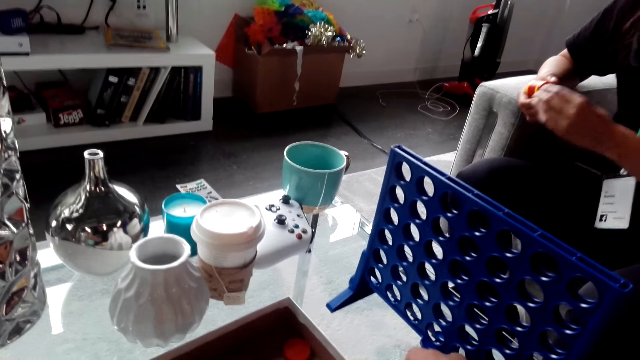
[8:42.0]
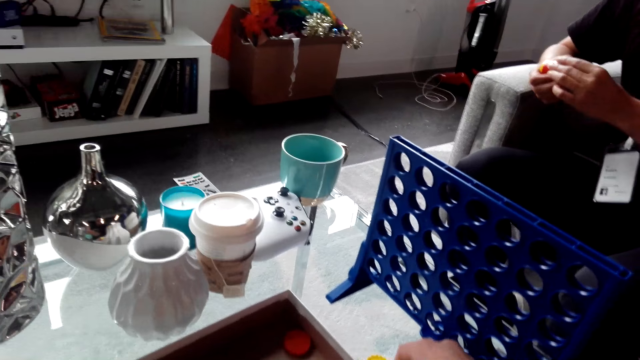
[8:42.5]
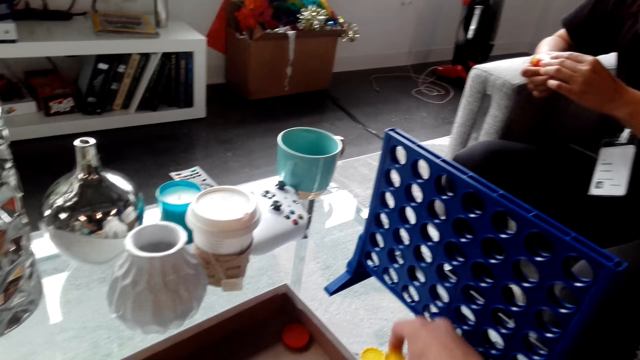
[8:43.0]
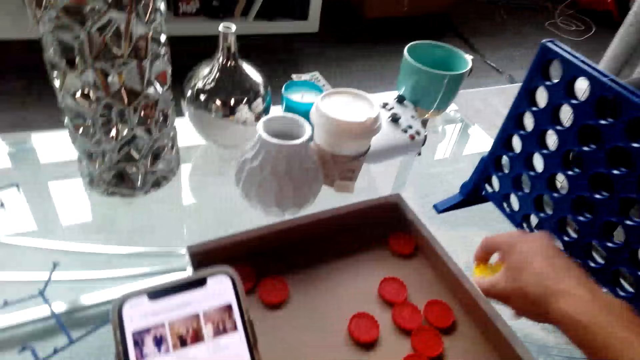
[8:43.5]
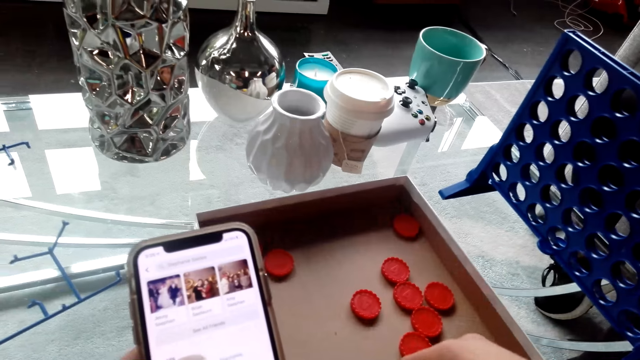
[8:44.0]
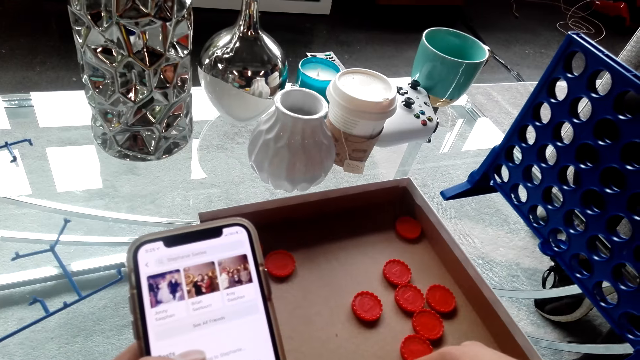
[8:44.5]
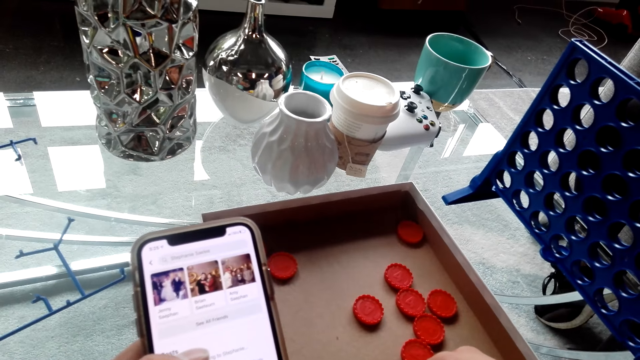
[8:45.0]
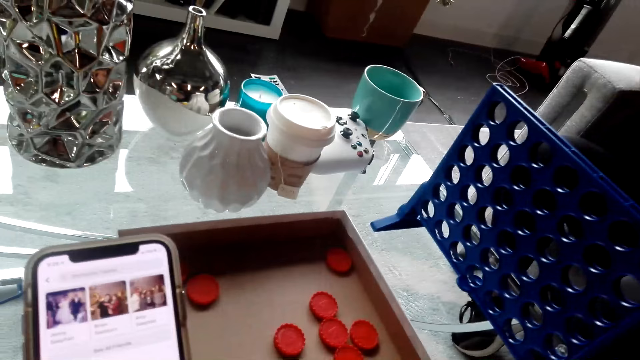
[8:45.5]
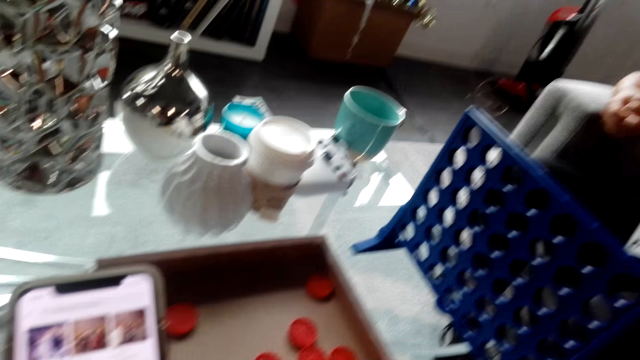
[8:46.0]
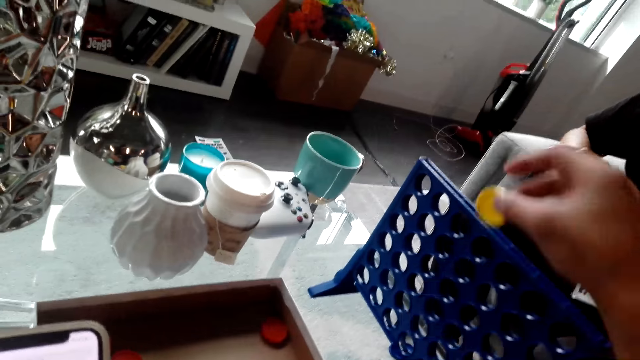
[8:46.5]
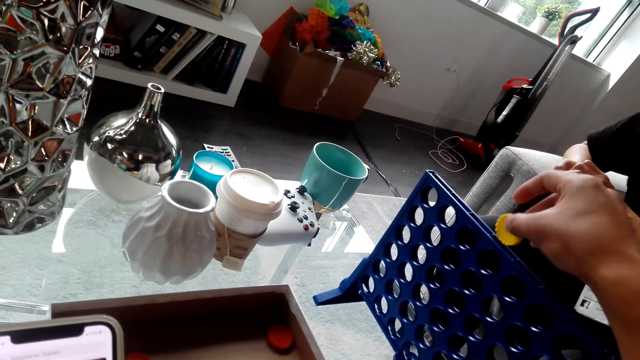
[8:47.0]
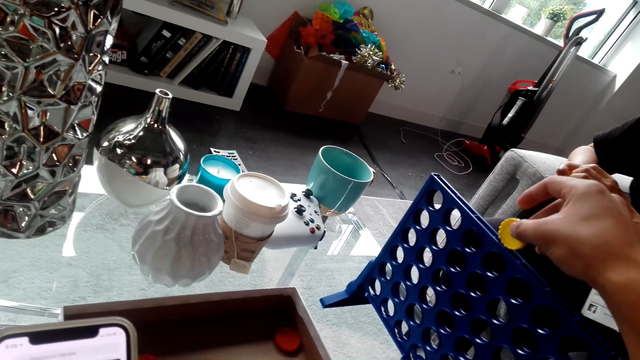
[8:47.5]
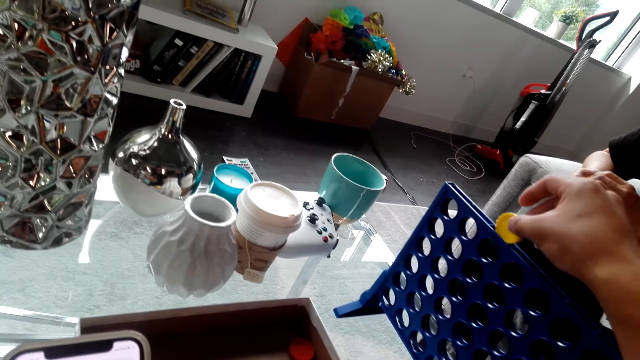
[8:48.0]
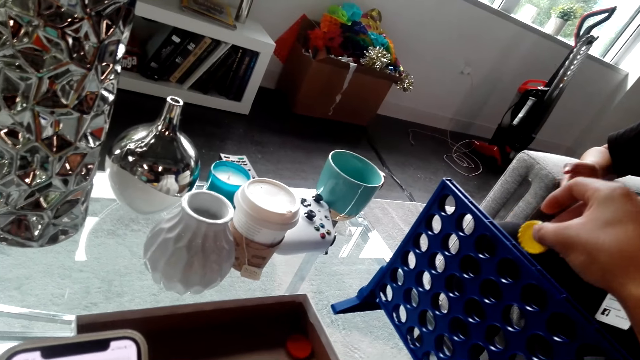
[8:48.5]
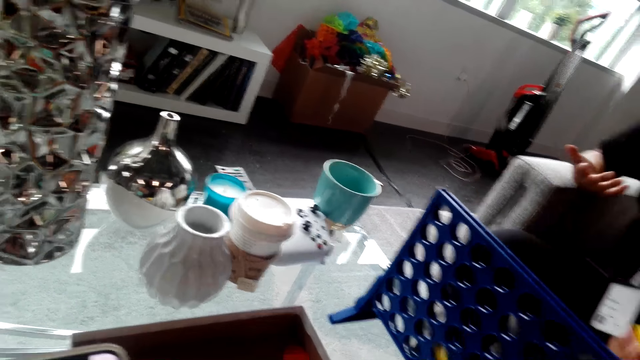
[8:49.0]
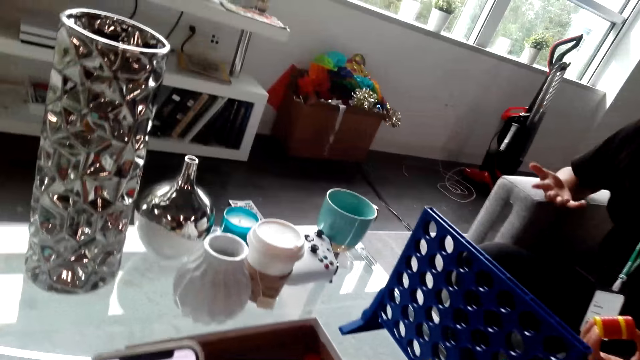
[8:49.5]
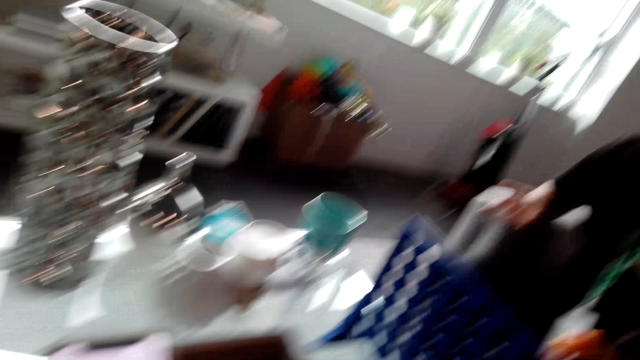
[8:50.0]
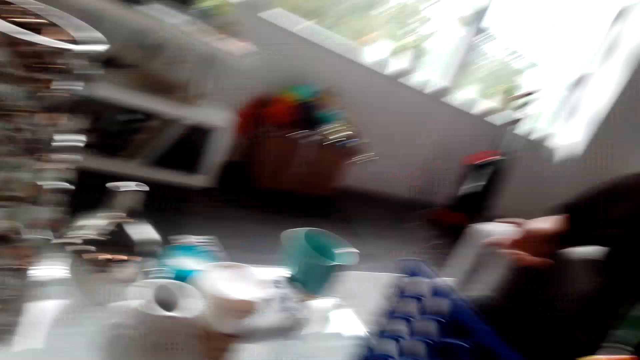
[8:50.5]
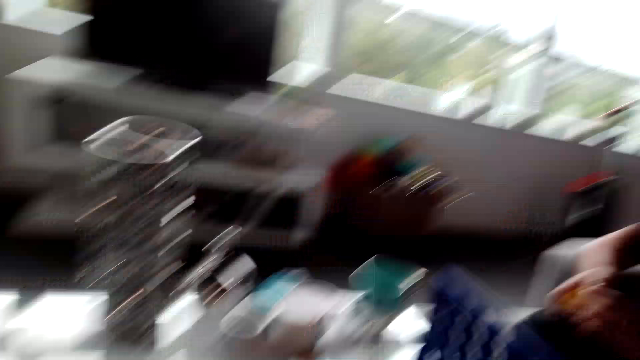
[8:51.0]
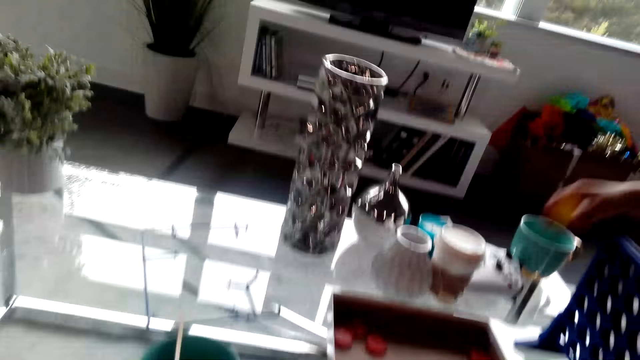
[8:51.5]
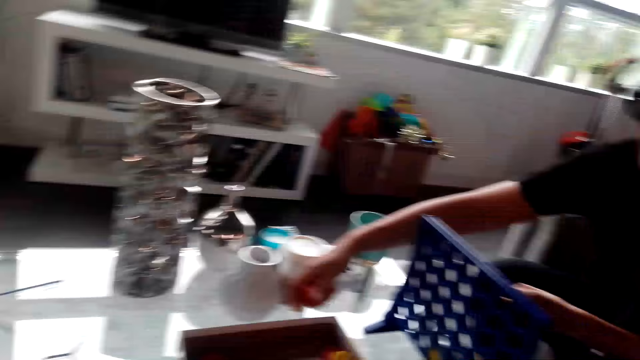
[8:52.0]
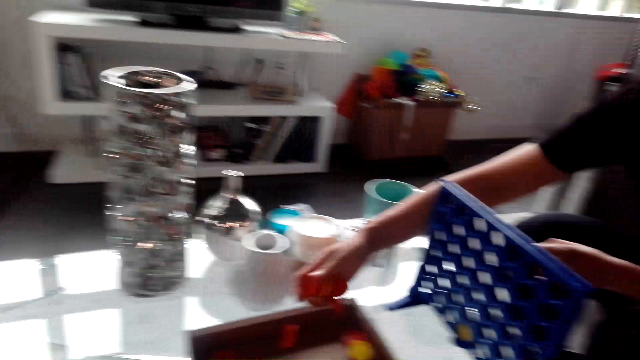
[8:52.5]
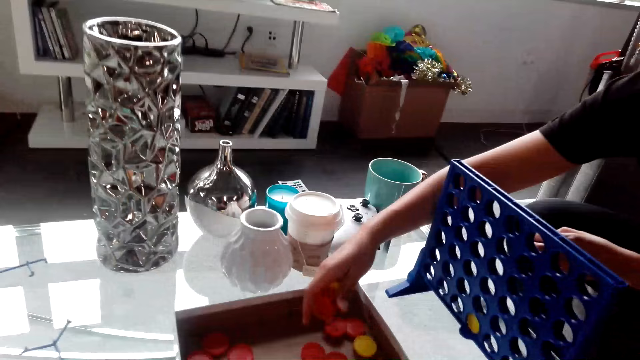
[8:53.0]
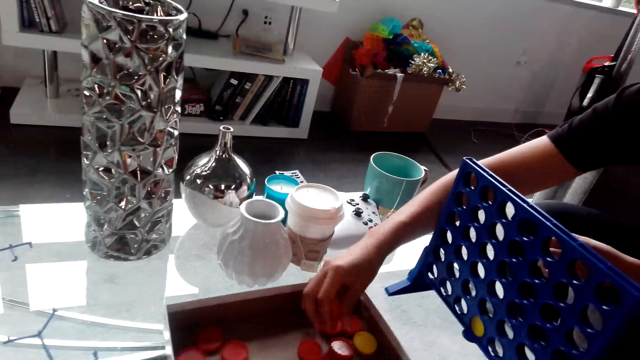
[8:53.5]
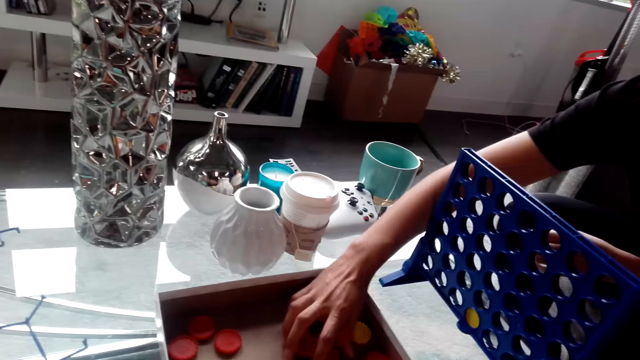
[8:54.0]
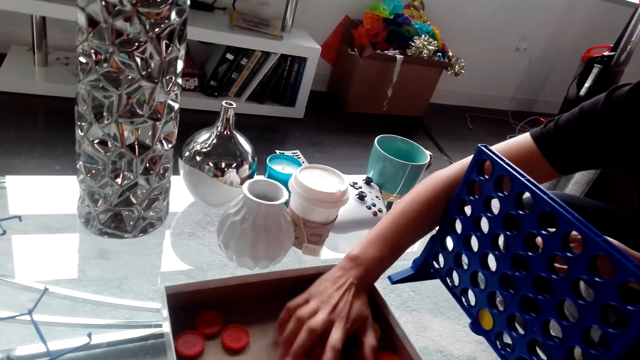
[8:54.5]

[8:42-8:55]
The camera wearer plays with a bottle top. They play the bottle top game. They drop a bottle top in the rack. They interact with a lady. The lady drops bottle tops in the container. The lady returns a bottle top.

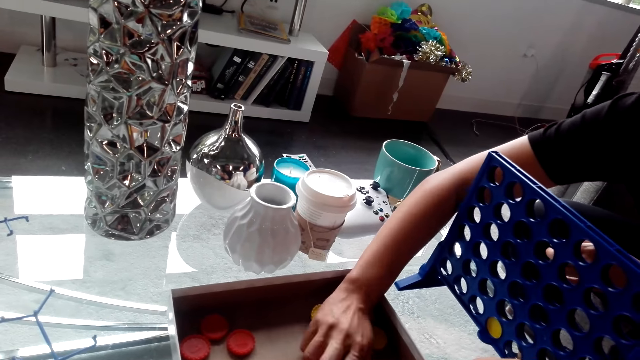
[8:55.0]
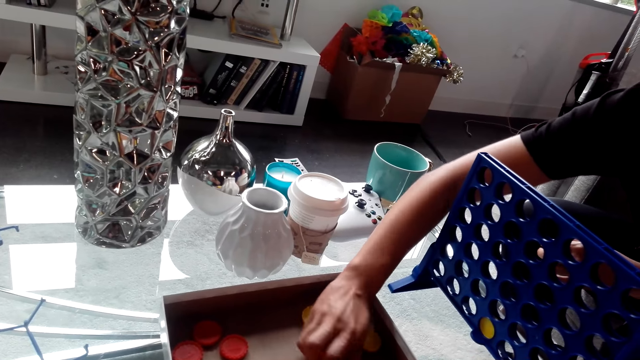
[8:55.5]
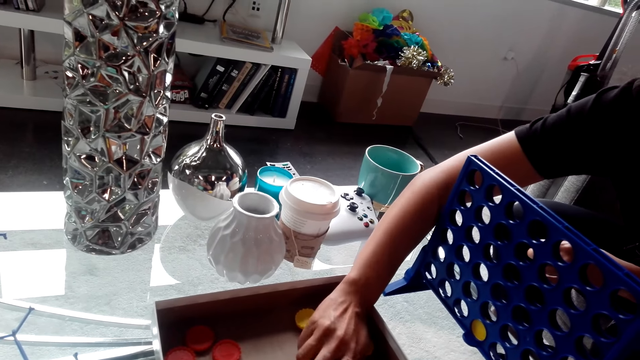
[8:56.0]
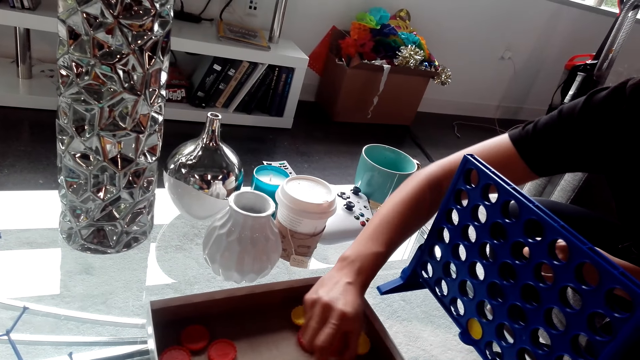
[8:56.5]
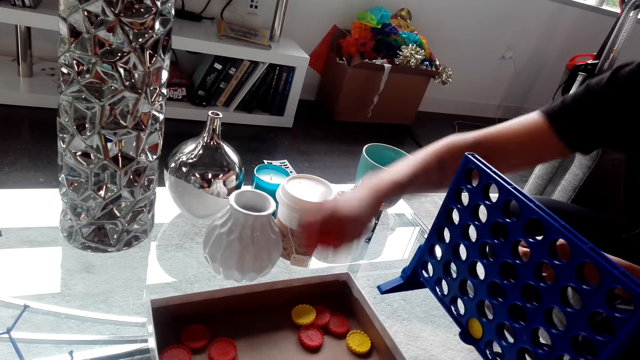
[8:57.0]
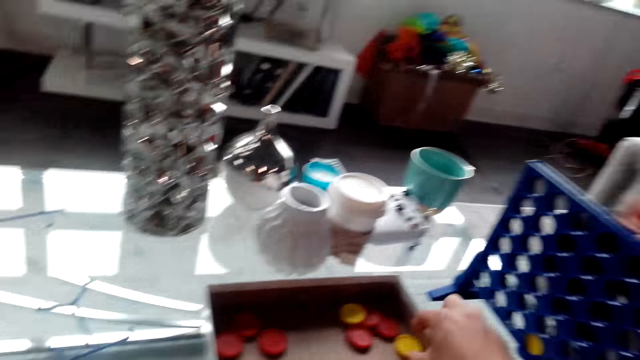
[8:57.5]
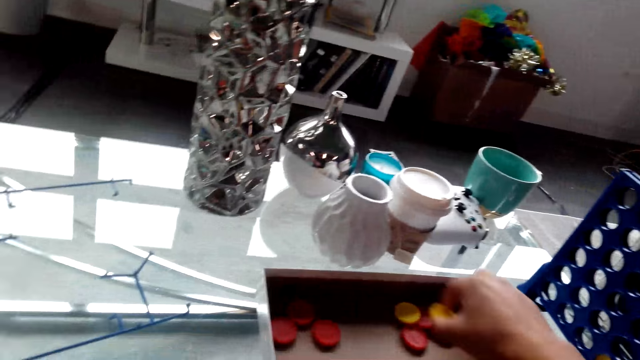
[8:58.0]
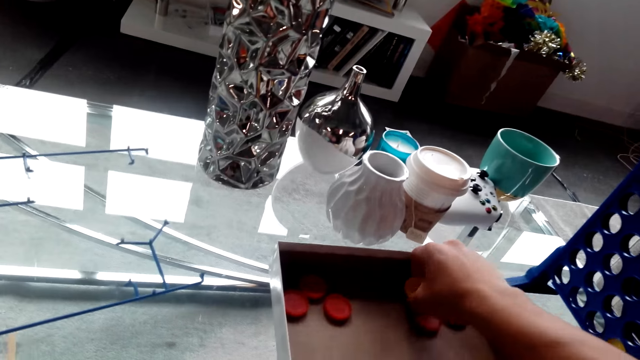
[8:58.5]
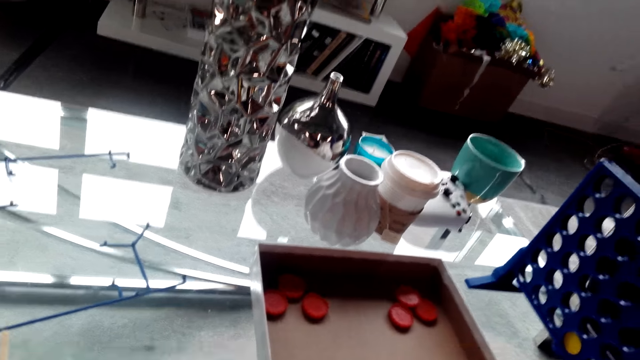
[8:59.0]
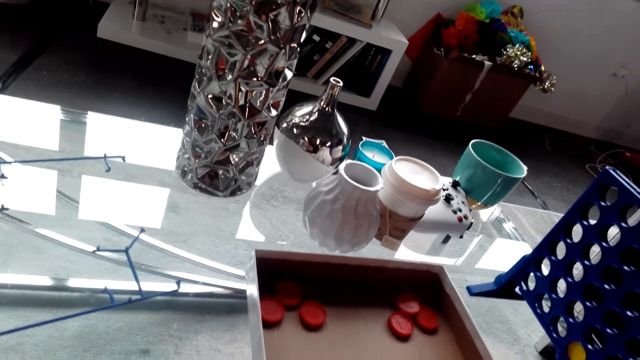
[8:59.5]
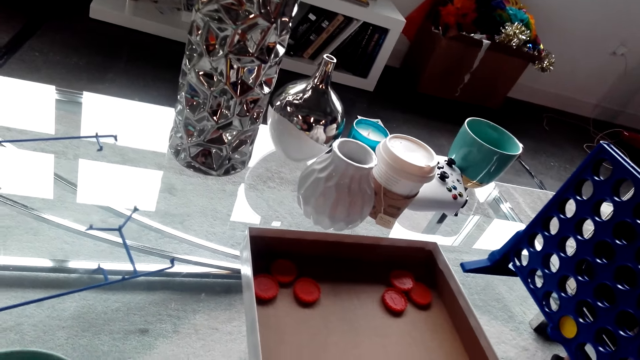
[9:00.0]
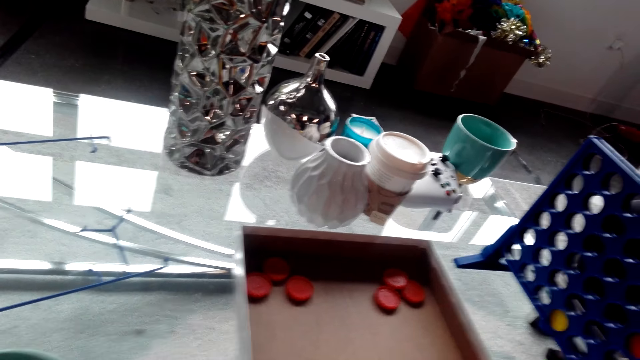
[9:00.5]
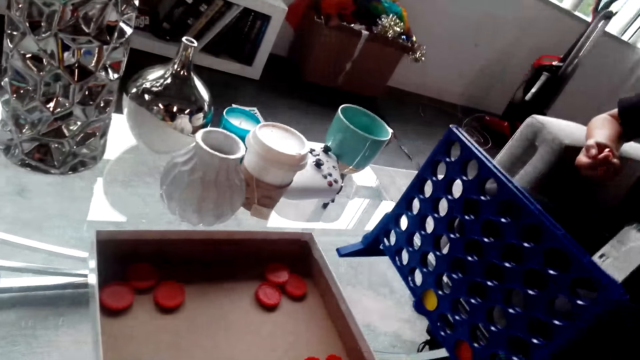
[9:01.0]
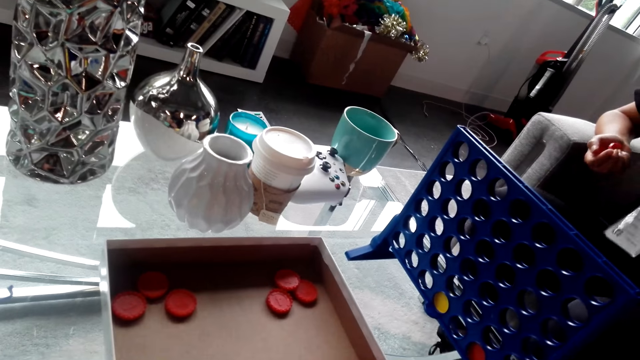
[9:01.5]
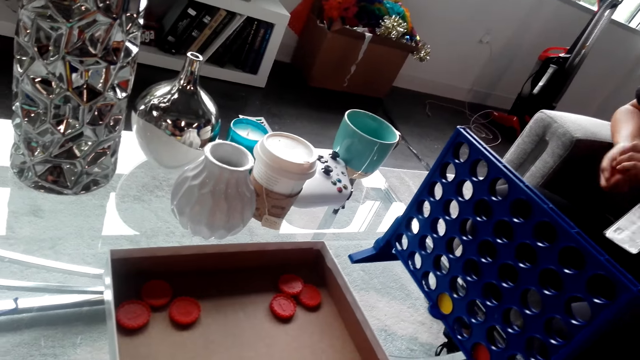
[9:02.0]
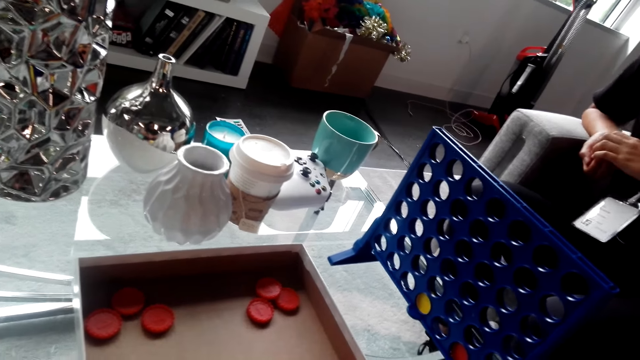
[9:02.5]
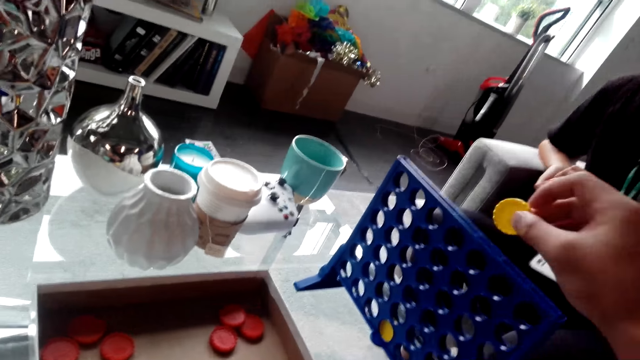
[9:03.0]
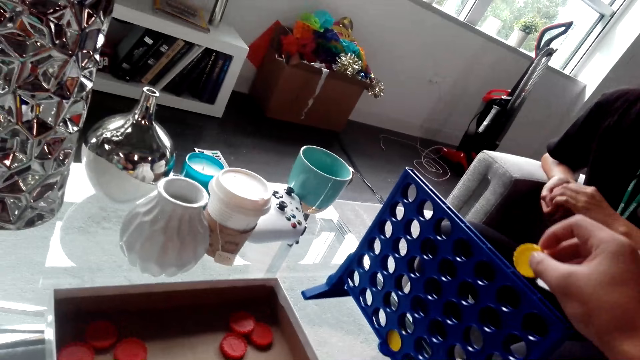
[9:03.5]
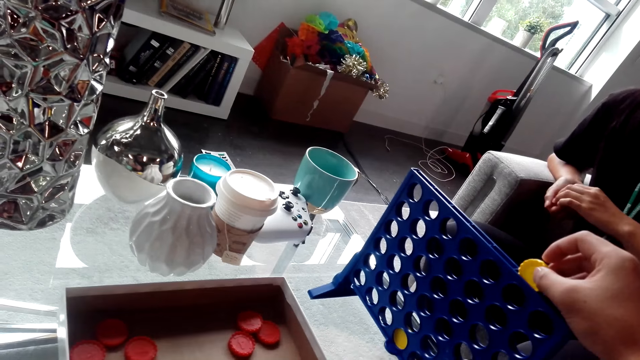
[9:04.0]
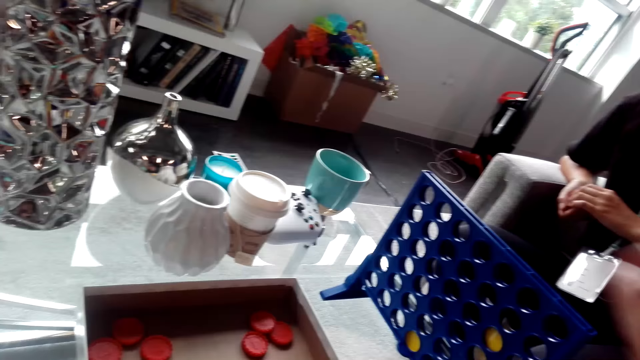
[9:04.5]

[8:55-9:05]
A lady picks a bottle top in a box. The camera wearer plays the bottle top game. They collect bottle tops.
